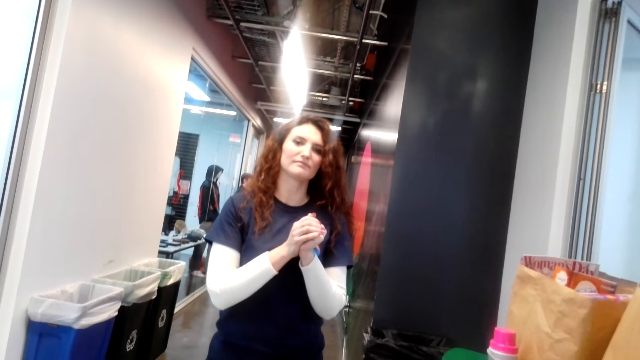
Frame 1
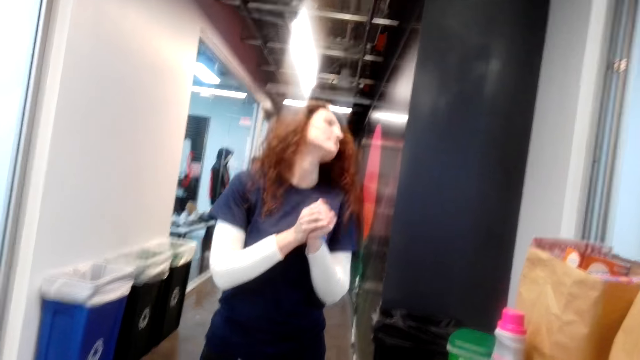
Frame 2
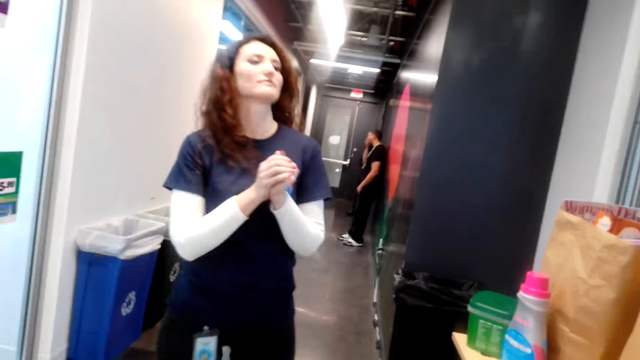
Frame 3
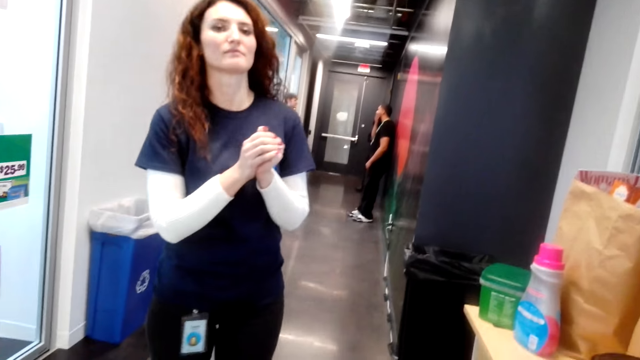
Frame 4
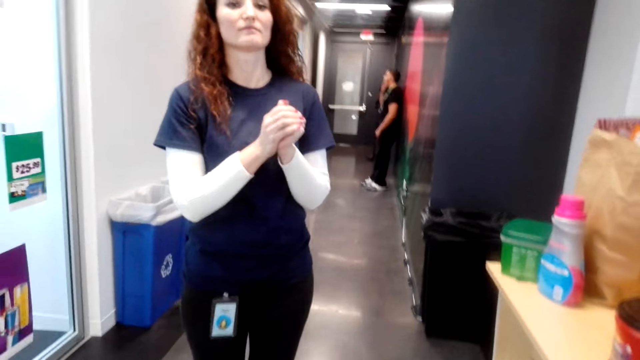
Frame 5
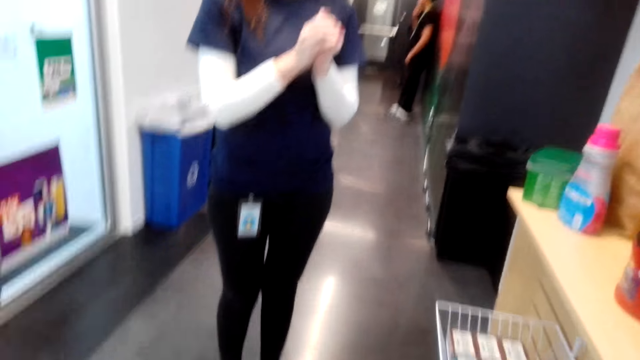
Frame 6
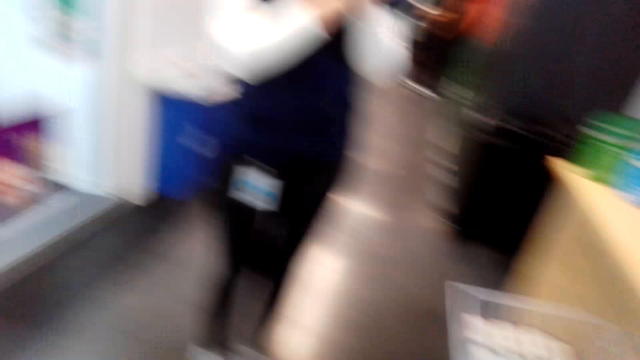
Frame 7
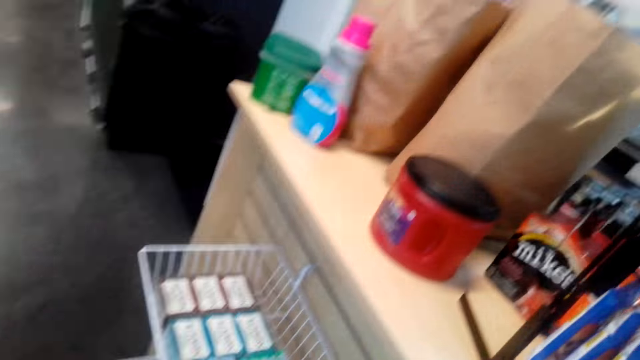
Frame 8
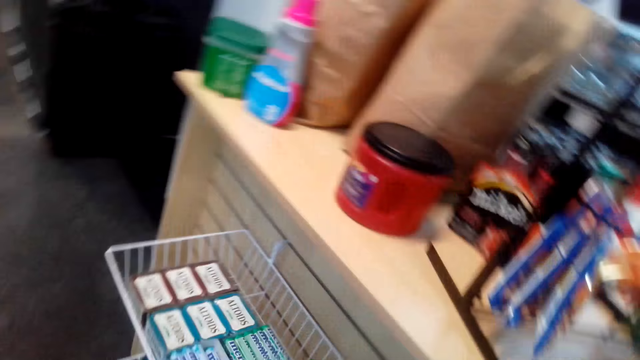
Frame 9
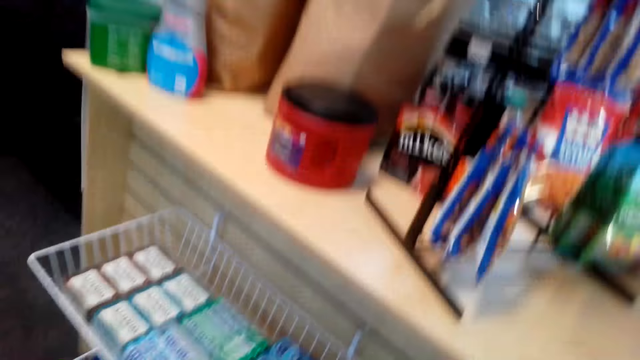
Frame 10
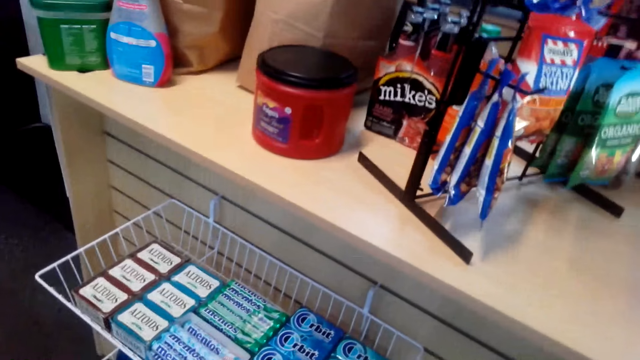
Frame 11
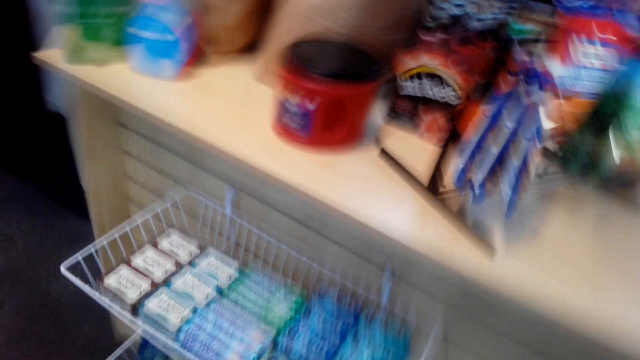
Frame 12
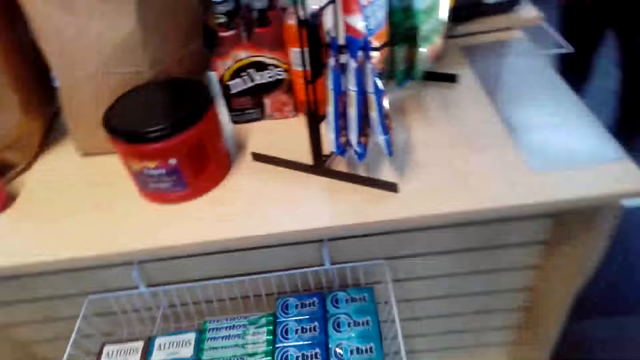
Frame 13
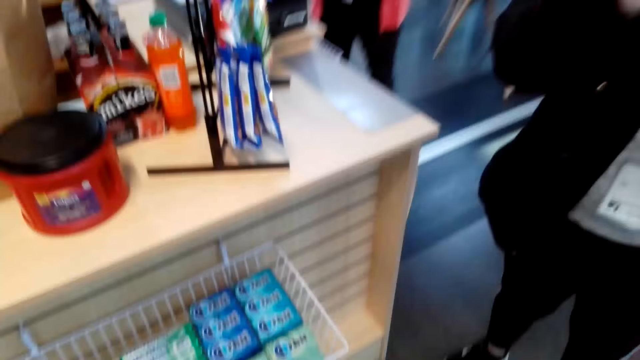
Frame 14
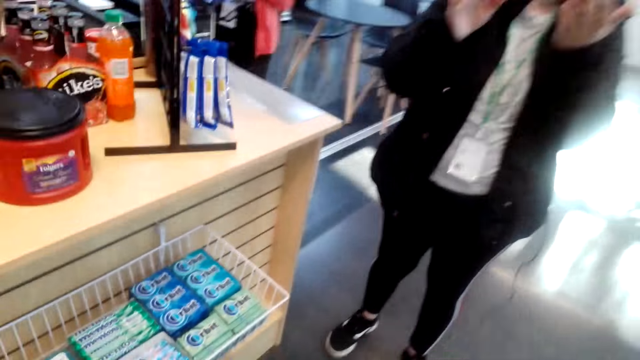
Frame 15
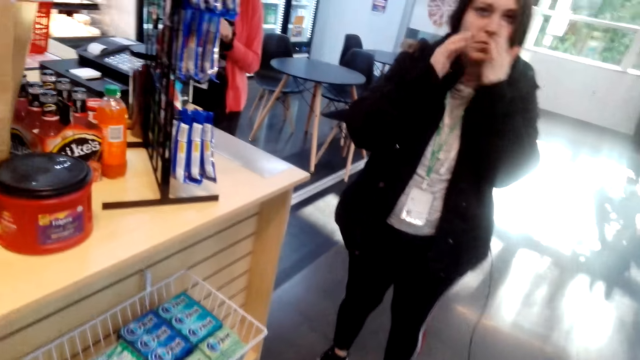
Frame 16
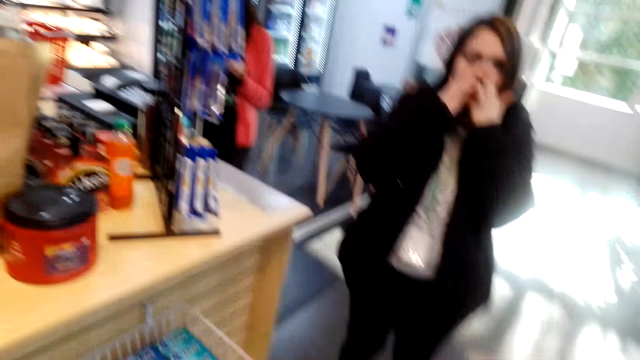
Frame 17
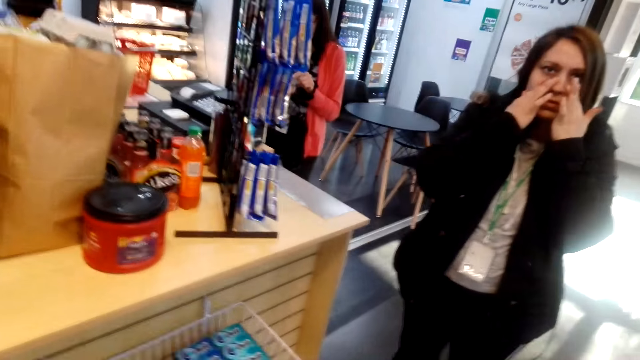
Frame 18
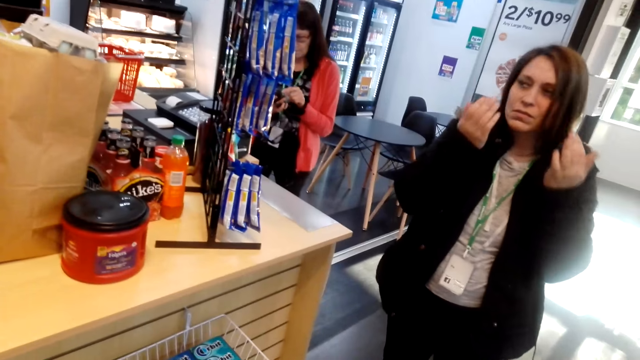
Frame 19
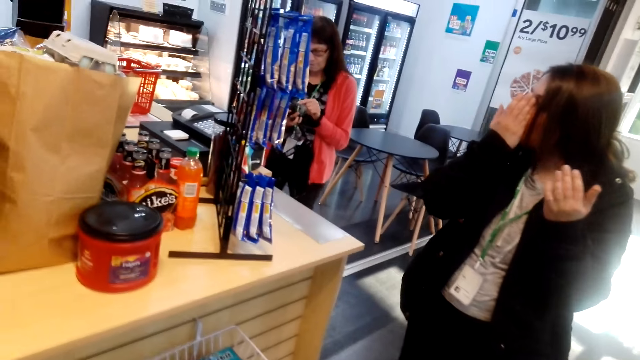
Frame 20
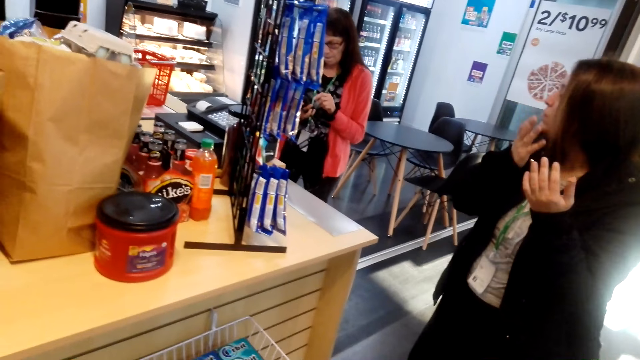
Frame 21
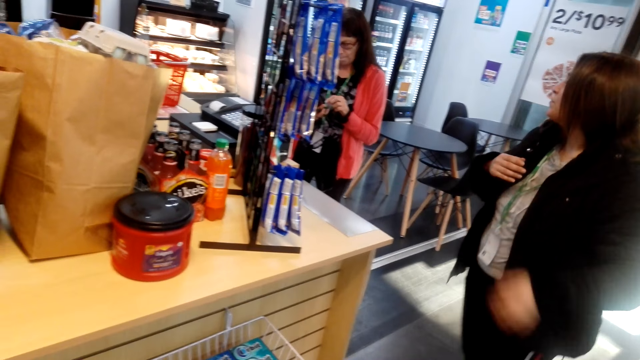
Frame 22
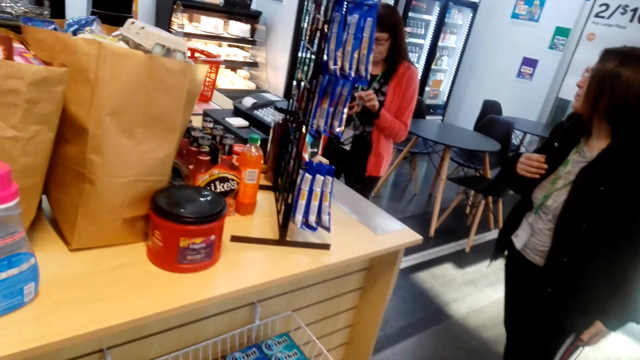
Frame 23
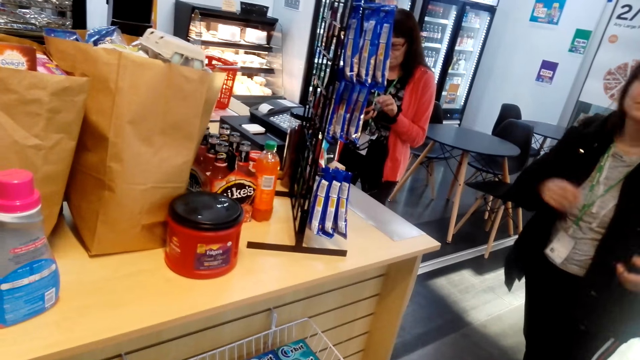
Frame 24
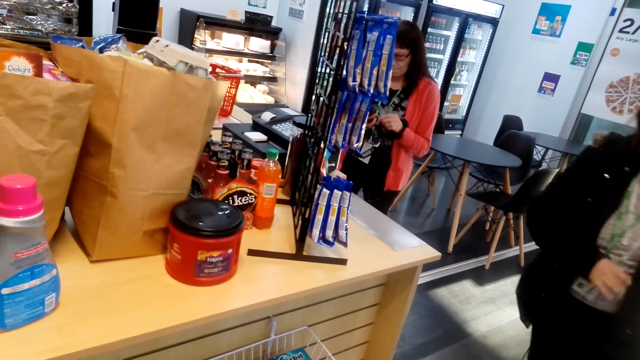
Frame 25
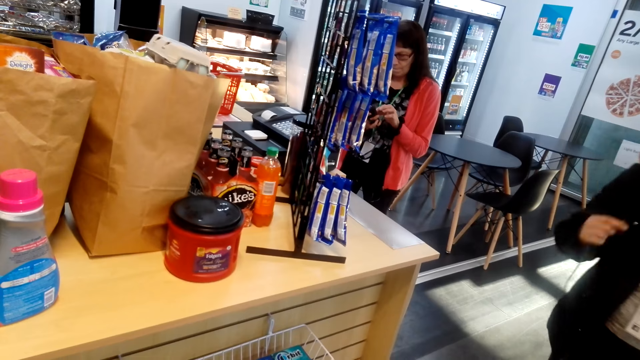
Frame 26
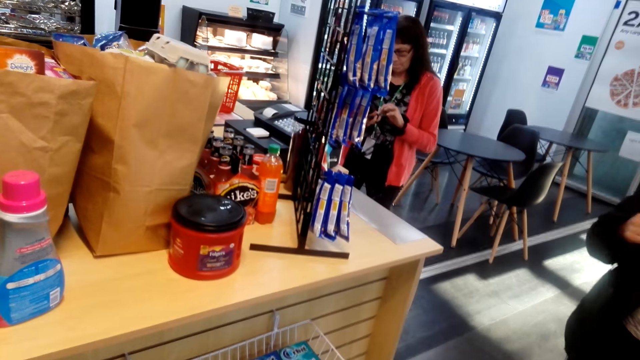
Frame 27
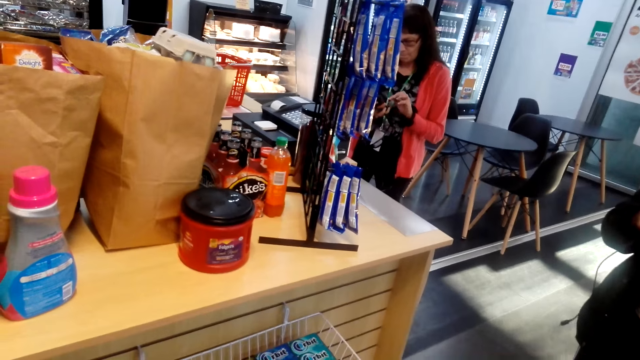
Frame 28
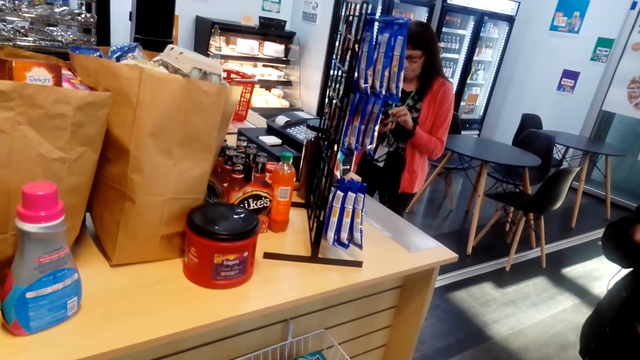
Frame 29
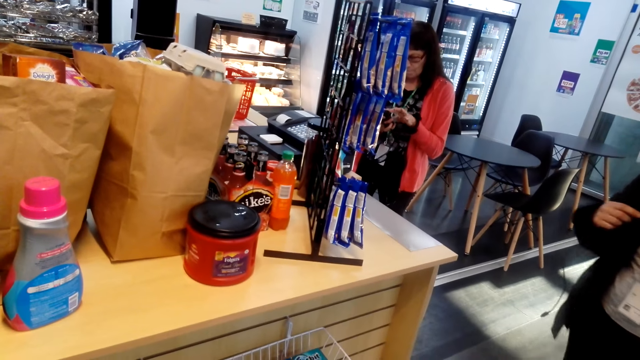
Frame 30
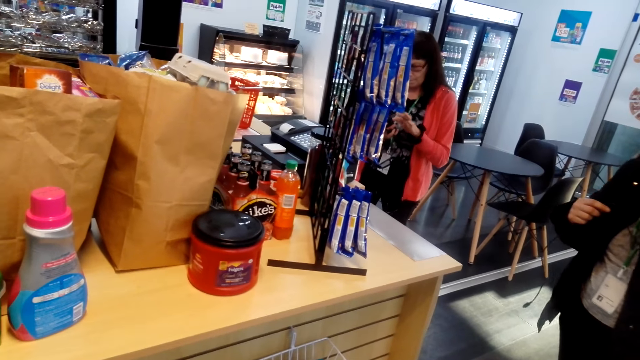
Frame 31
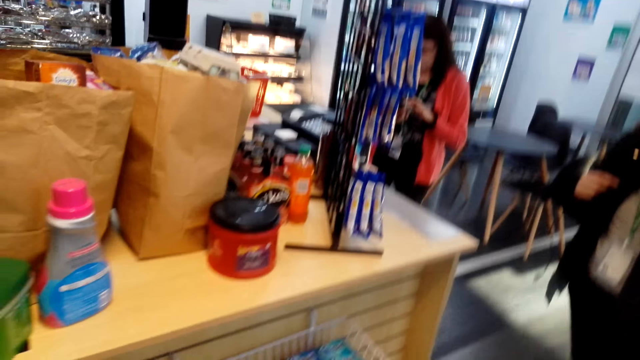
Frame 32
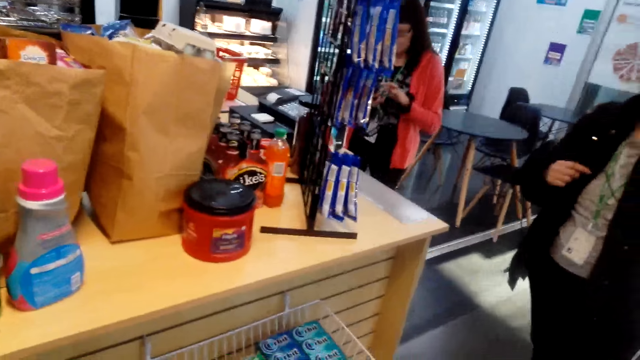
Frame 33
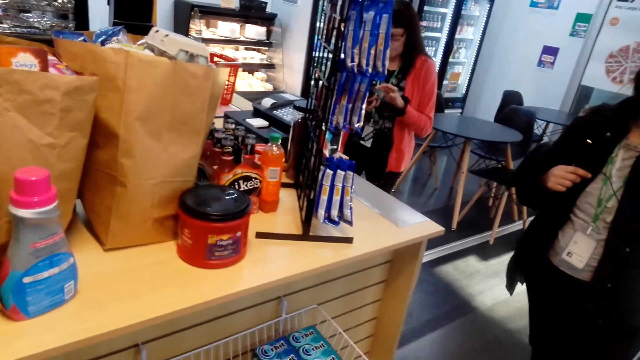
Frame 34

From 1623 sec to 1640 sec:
The camera wearer looks around. They look down. A woman converses with the camera wearer. The woman touches her face. The camera wearer looks in front. Another woman touches her phone.
